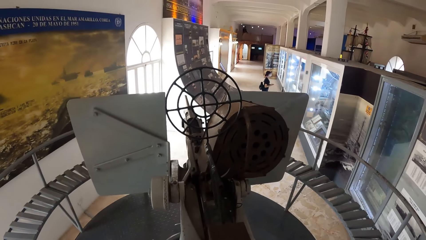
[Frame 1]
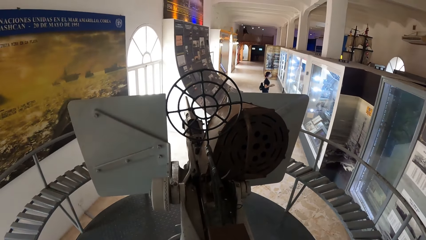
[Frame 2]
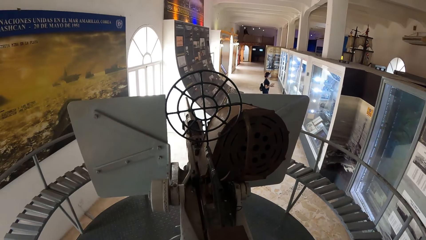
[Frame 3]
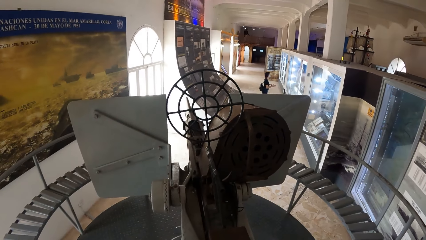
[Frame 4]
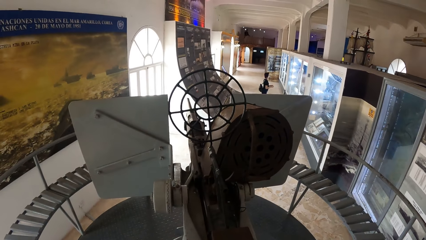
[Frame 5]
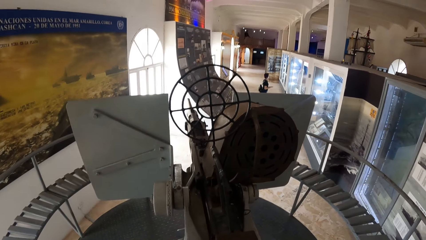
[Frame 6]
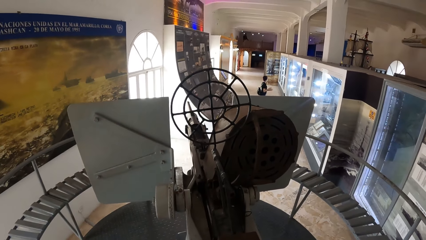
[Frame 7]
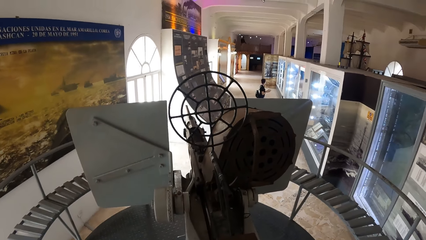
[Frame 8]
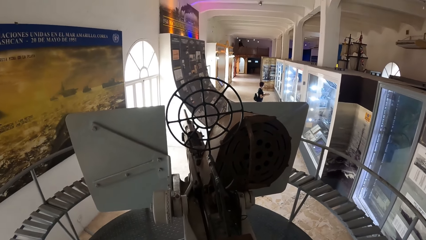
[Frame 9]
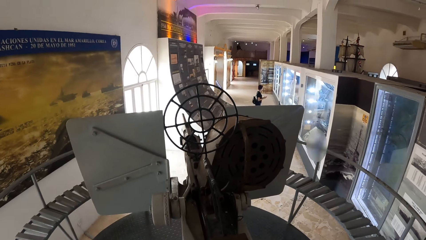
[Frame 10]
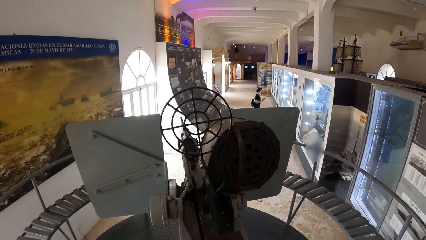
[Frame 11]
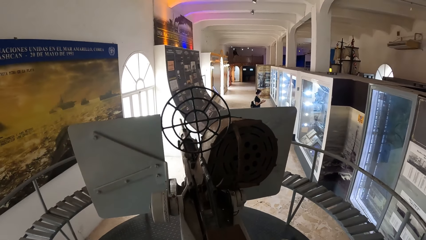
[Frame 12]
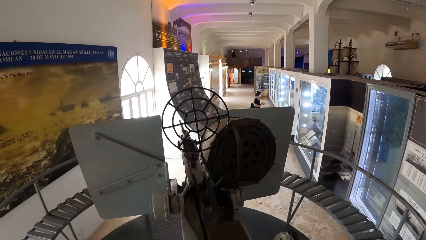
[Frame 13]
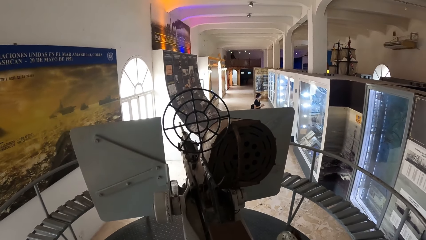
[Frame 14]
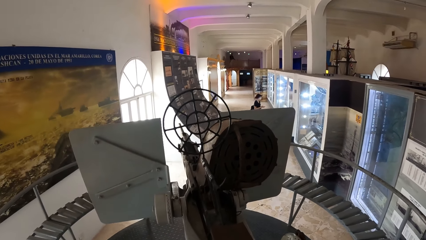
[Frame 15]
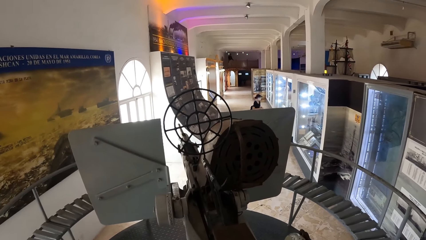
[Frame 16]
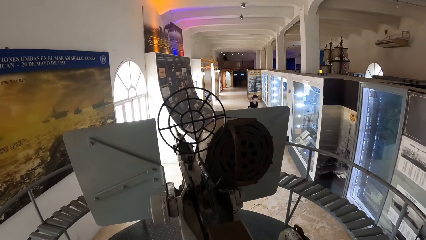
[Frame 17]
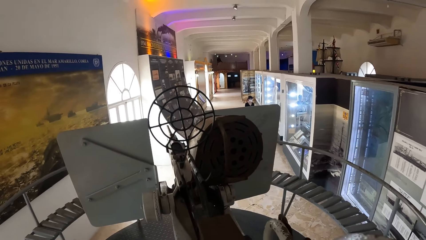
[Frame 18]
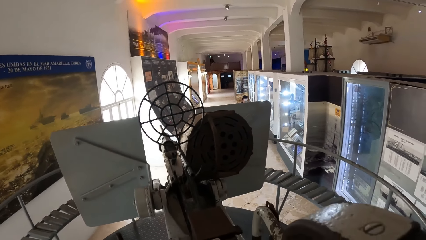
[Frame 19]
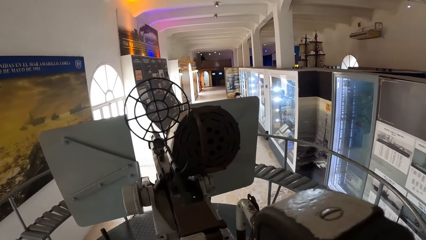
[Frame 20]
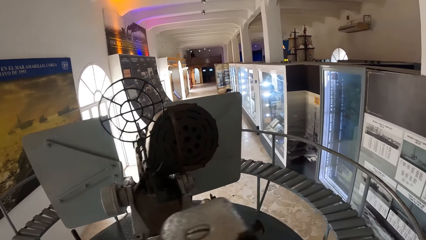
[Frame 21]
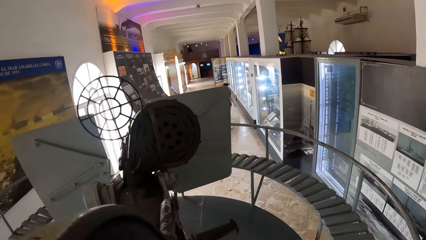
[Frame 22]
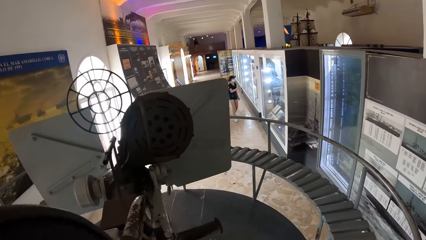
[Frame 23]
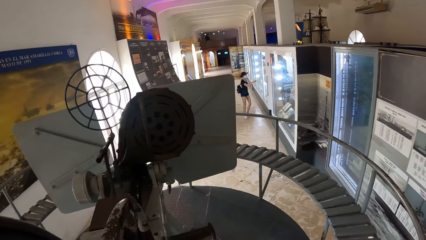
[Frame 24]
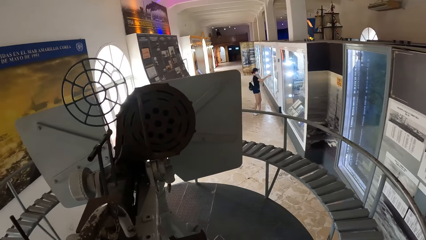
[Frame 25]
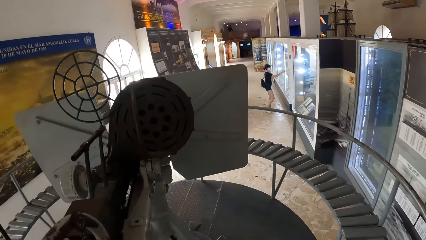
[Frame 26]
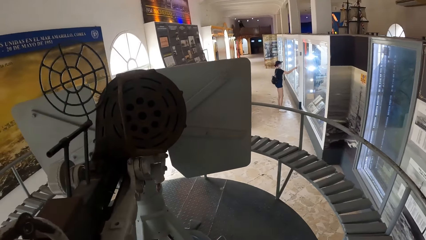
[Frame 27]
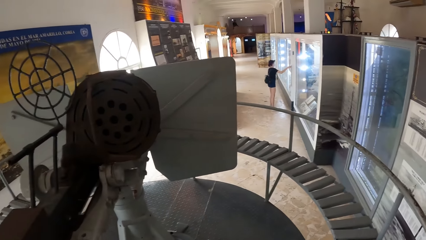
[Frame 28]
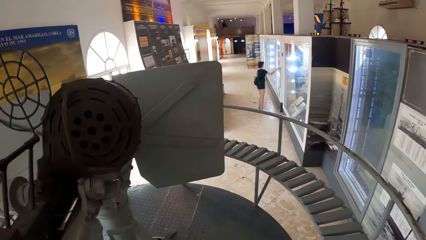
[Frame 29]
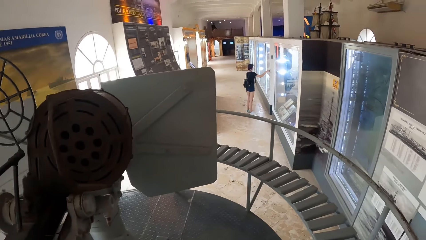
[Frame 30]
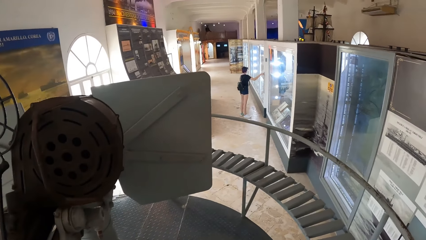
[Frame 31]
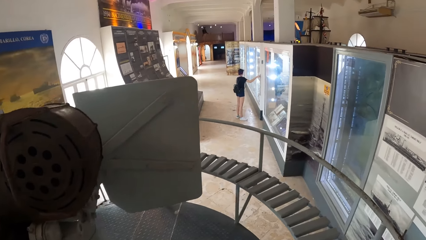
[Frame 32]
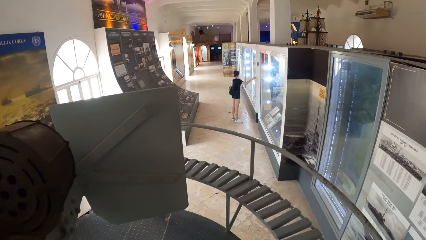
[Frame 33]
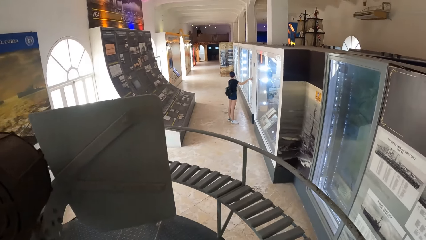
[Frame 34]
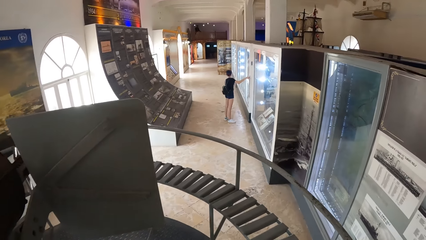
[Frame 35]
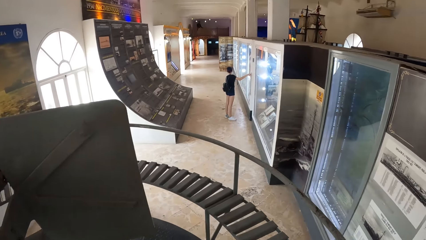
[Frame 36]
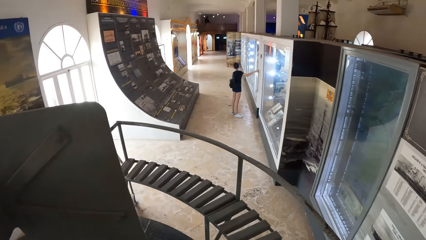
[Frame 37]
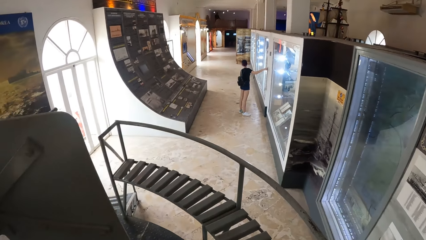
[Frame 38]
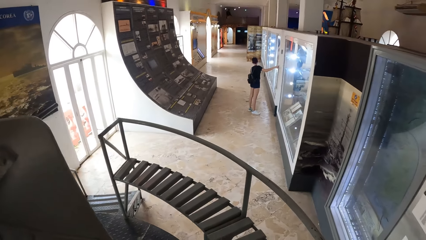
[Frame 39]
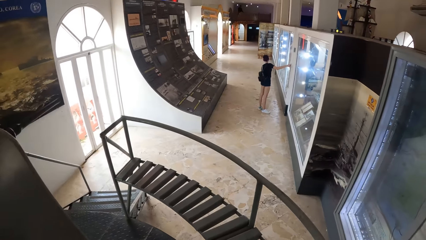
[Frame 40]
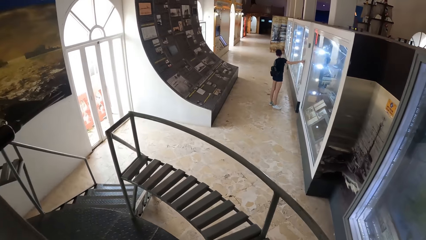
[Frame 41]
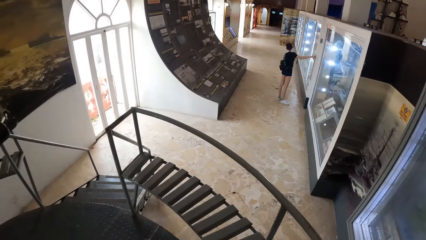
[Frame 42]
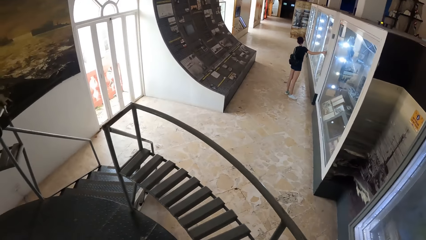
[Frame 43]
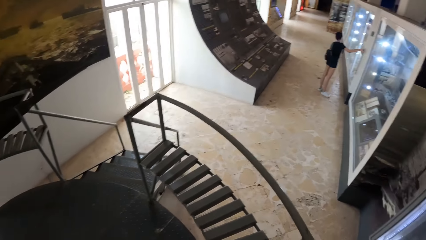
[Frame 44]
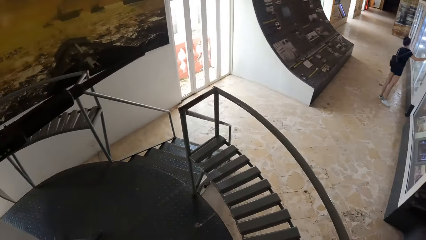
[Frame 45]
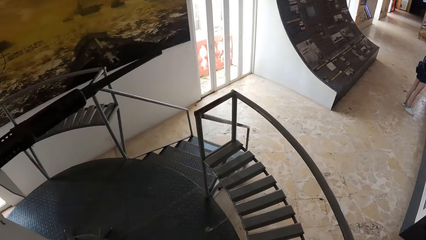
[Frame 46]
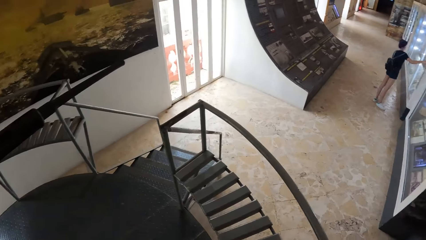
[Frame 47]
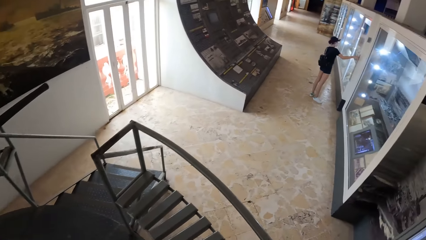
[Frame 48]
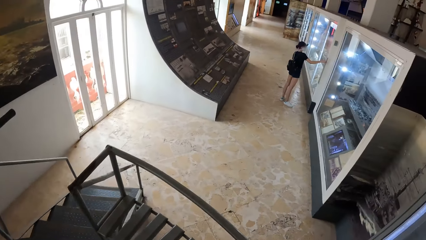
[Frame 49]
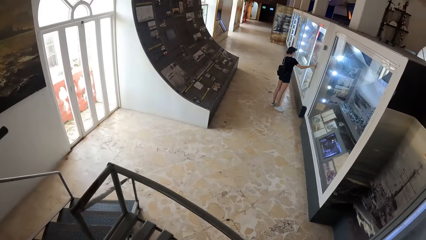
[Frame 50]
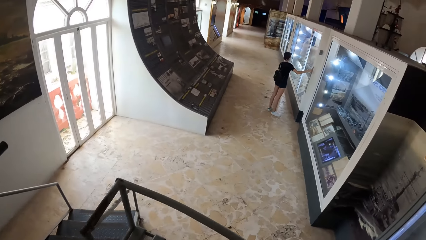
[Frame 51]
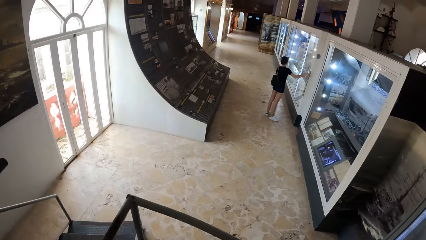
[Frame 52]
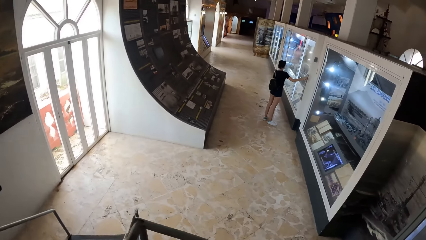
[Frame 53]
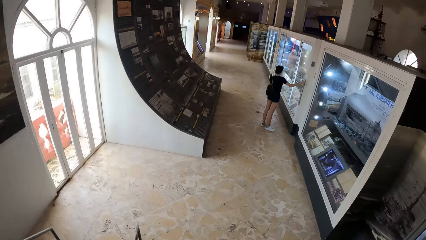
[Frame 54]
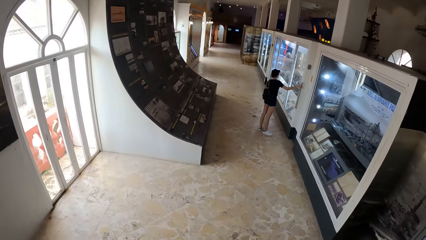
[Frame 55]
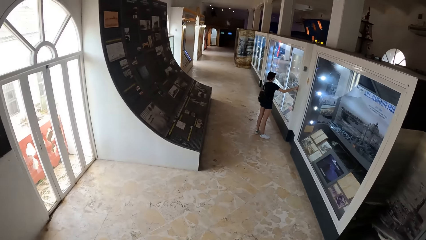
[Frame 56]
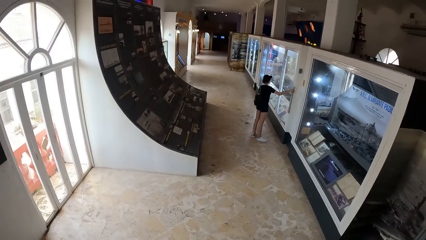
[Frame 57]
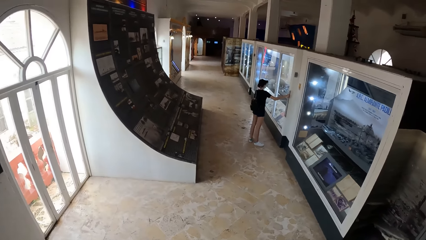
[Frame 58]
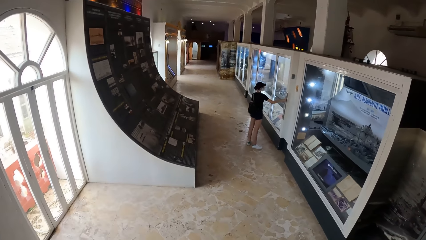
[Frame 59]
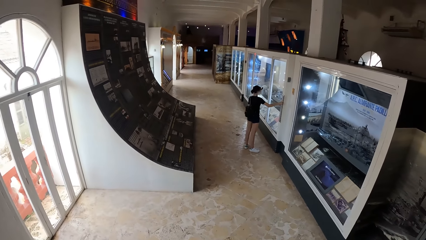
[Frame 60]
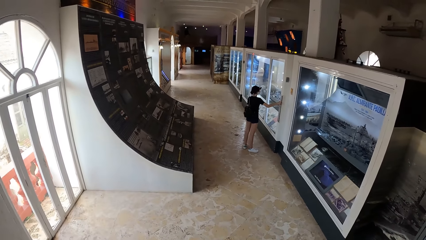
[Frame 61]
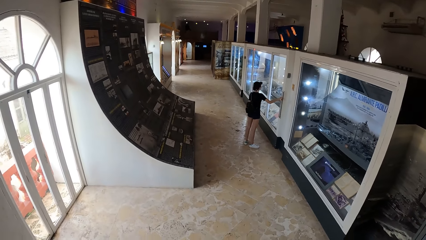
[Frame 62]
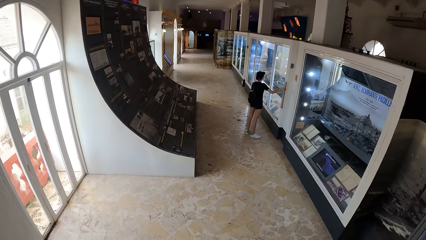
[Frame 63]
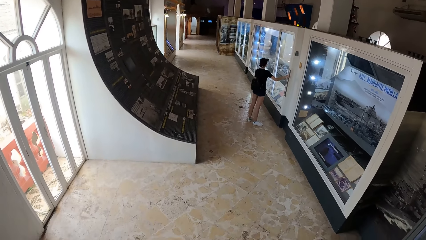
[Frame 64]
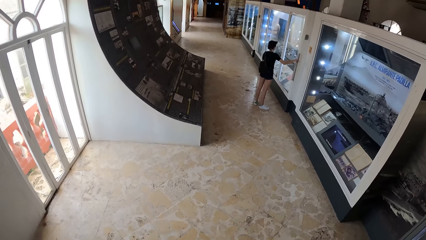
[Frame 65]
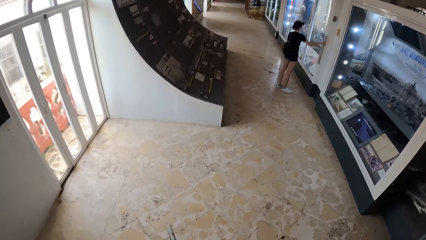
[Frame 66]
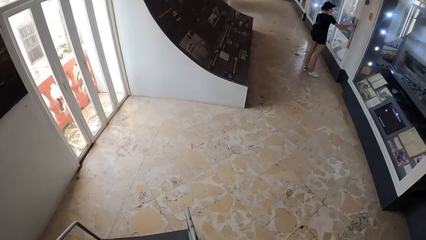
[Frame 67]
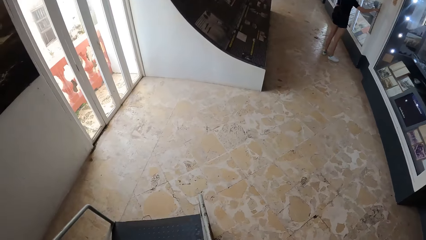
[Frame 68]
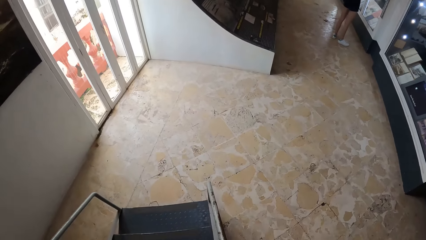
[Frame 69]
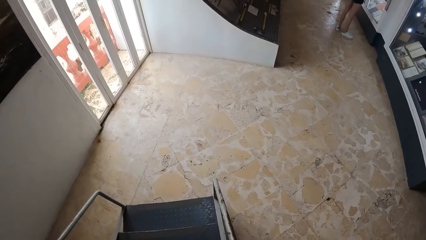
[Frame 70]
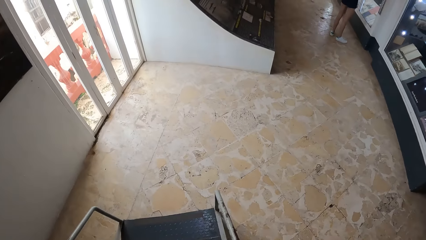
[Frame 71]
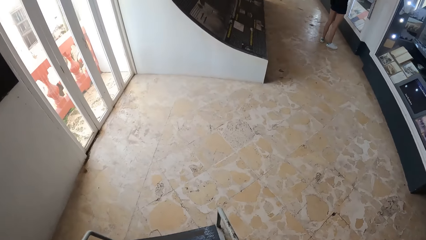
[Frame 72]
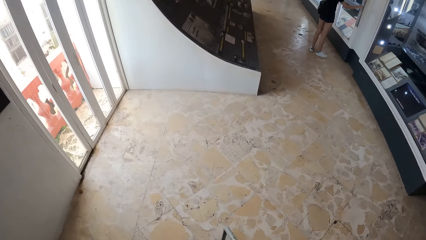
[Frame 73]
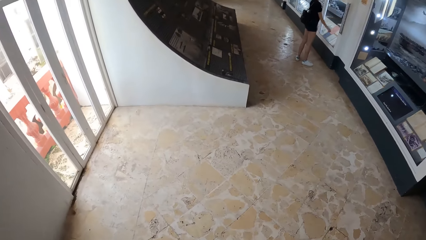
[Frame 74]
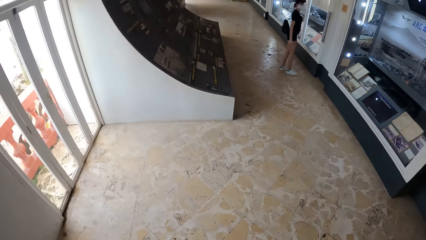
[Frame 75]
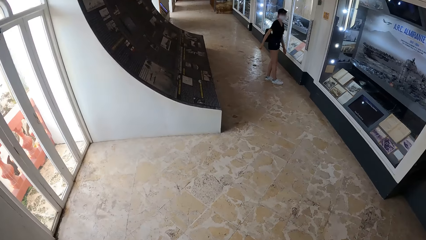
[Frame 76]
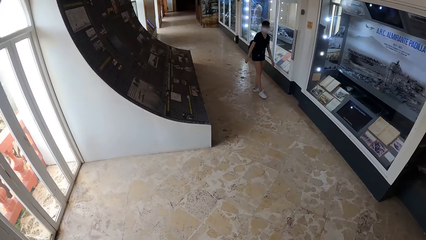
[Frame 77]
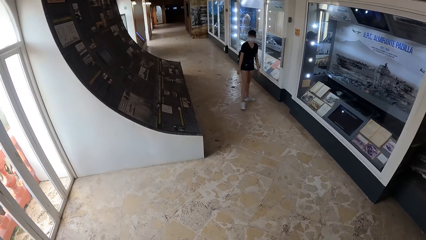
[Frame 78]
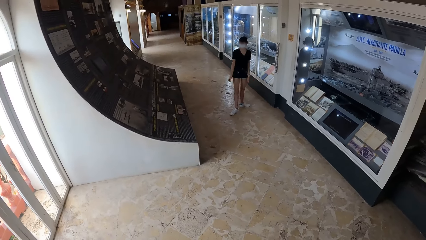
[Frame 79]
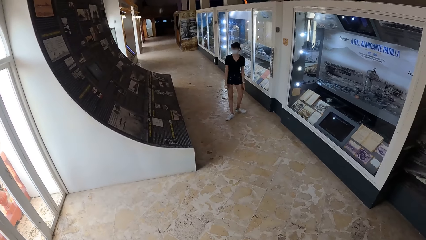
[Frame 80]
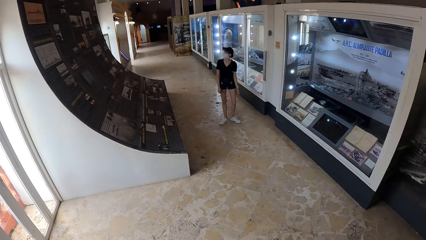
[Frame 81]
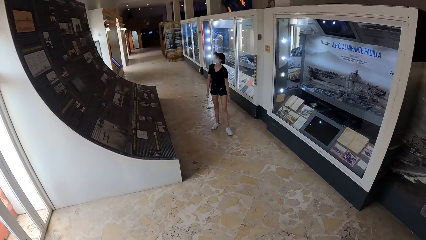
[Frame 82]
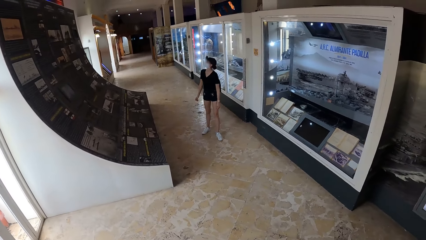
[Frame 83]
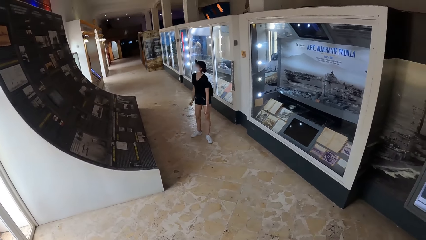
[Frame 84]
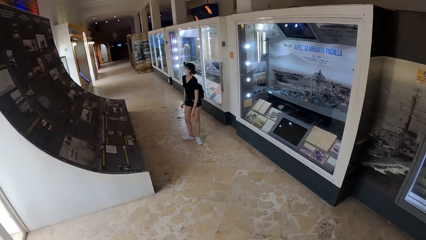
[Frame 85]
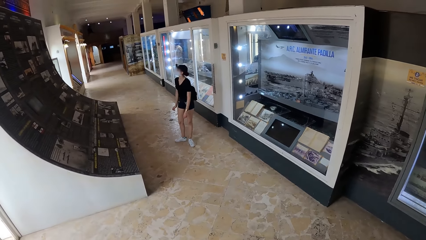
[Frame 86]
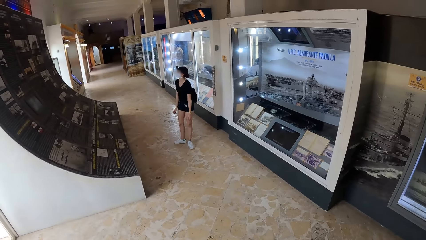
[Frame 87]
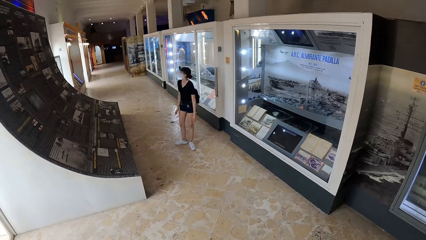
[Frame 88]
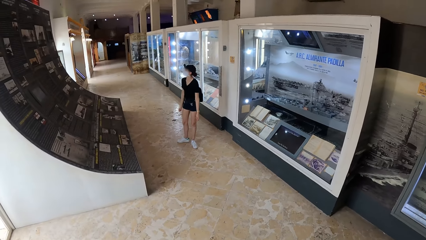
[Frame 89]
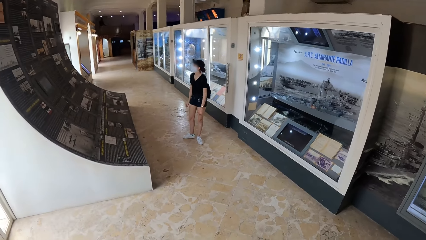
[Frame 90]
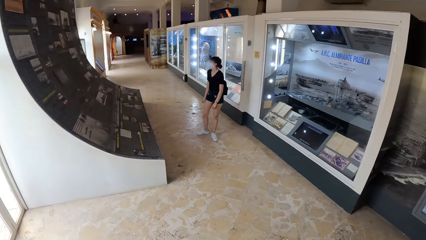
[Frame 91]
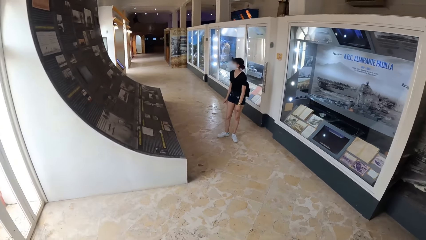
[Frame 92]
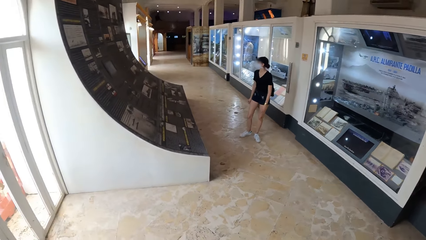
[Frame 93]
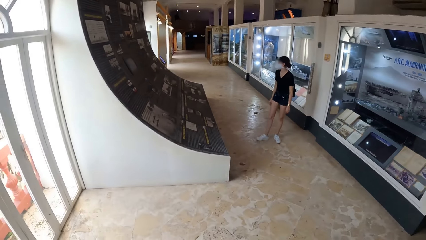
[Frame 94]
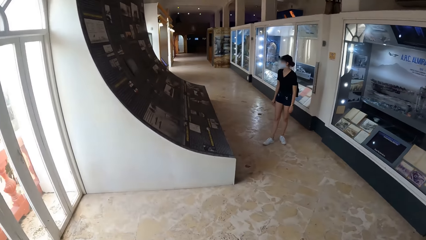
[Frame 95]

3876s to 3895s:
The woman presses a button on the wall with her right hand. The camera wearer walks down the stairs.
